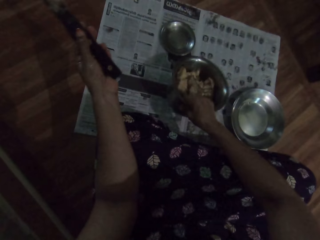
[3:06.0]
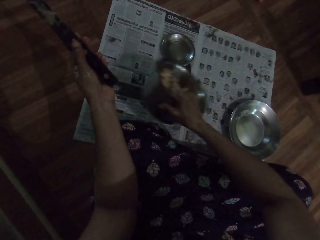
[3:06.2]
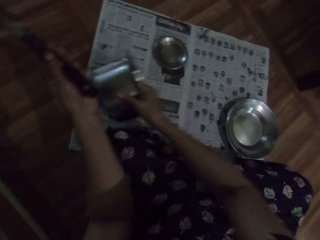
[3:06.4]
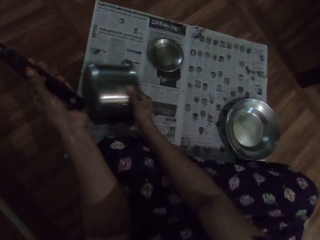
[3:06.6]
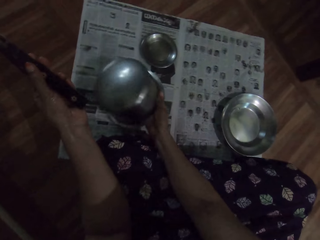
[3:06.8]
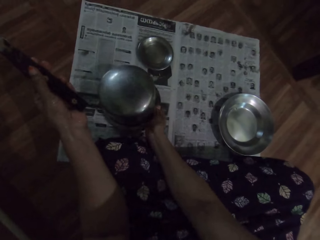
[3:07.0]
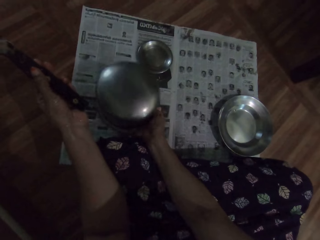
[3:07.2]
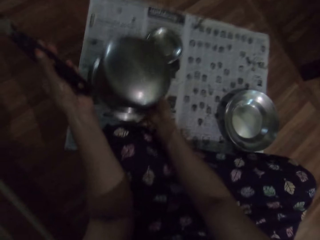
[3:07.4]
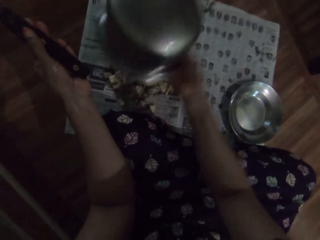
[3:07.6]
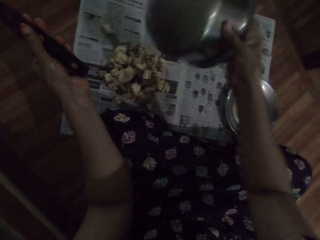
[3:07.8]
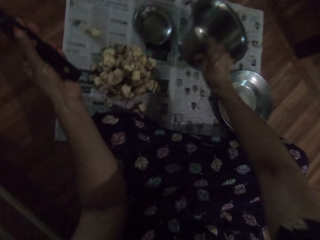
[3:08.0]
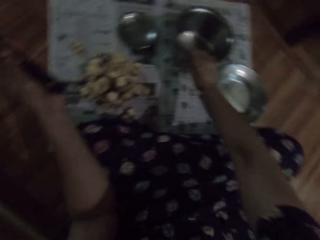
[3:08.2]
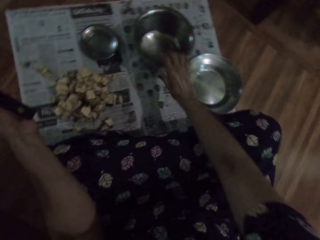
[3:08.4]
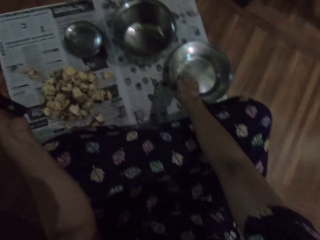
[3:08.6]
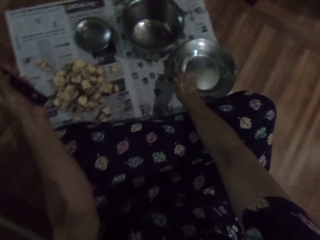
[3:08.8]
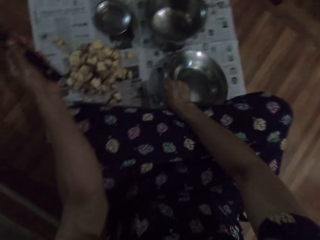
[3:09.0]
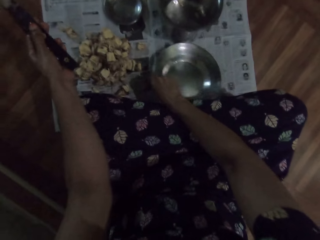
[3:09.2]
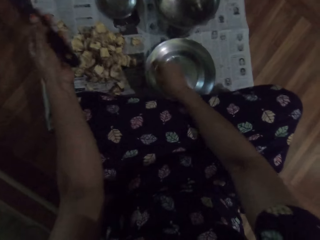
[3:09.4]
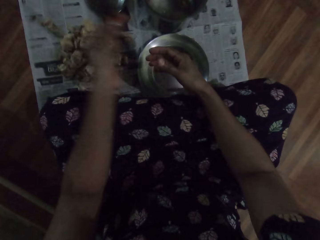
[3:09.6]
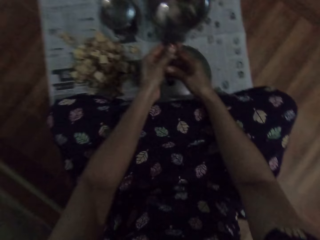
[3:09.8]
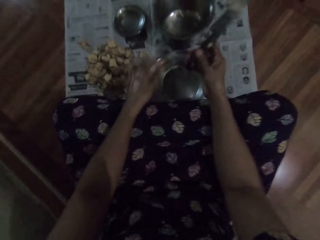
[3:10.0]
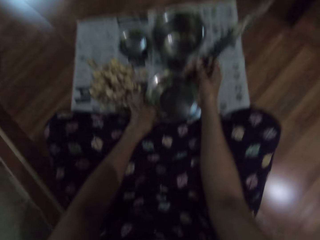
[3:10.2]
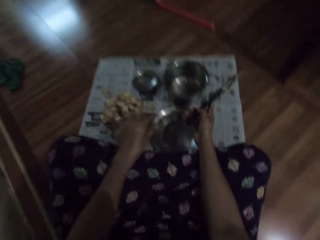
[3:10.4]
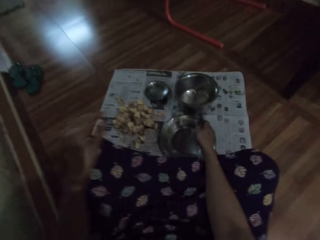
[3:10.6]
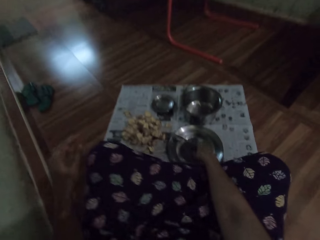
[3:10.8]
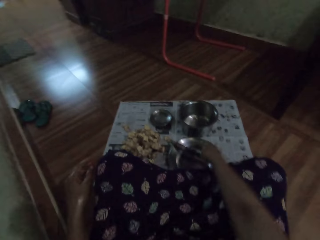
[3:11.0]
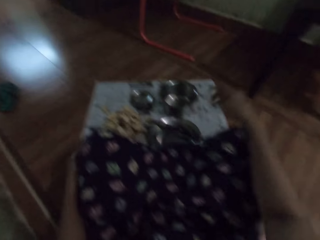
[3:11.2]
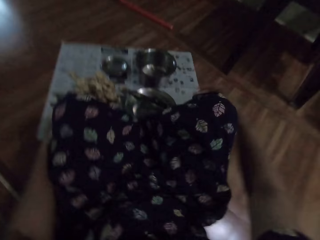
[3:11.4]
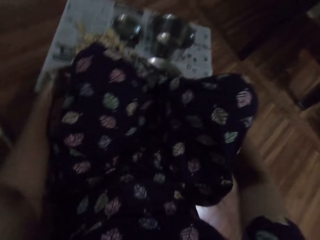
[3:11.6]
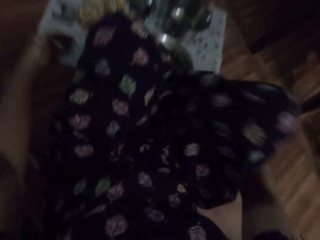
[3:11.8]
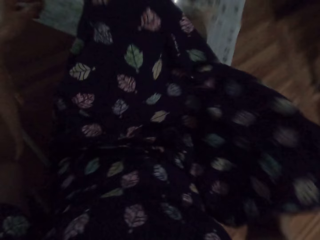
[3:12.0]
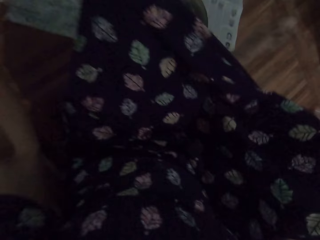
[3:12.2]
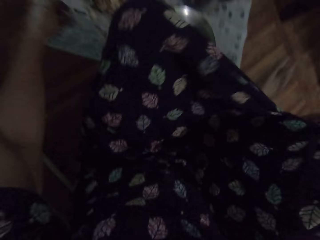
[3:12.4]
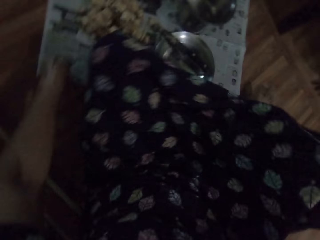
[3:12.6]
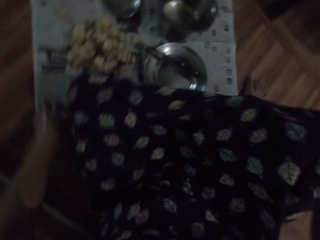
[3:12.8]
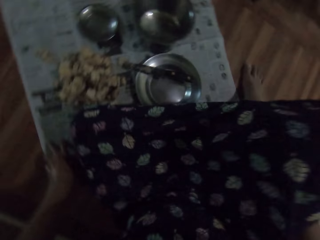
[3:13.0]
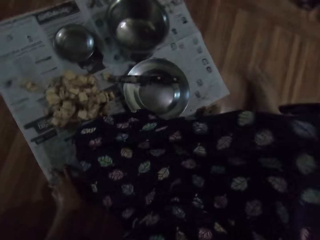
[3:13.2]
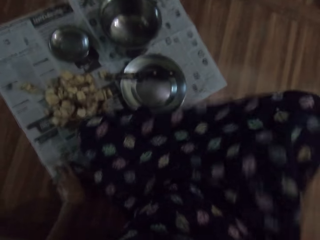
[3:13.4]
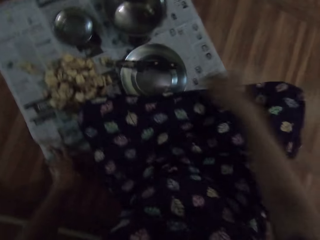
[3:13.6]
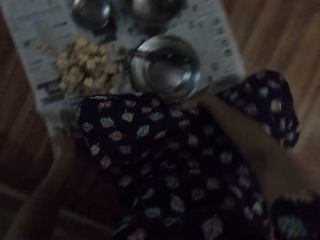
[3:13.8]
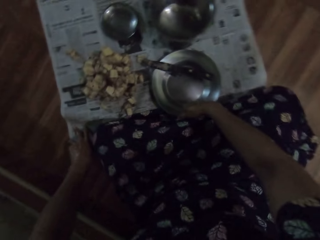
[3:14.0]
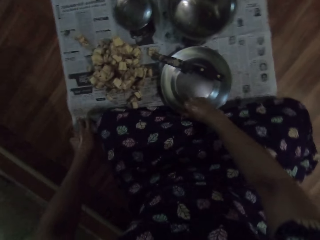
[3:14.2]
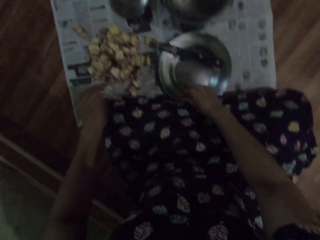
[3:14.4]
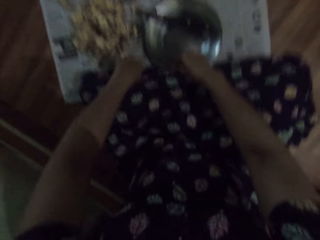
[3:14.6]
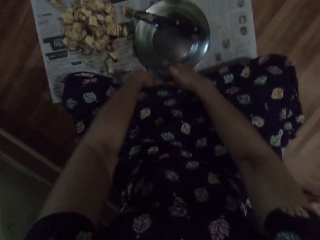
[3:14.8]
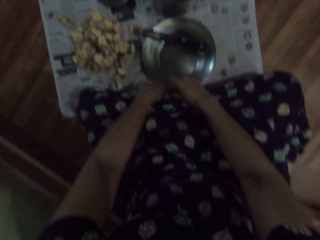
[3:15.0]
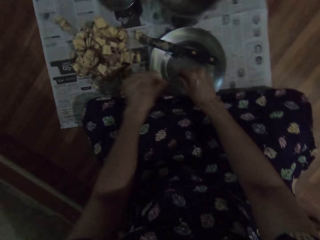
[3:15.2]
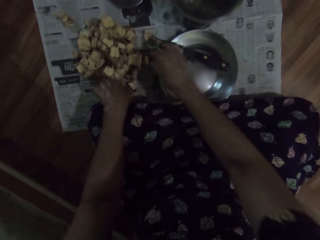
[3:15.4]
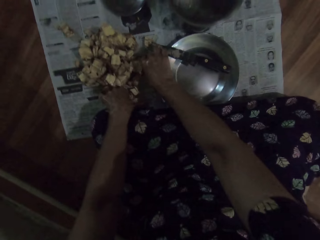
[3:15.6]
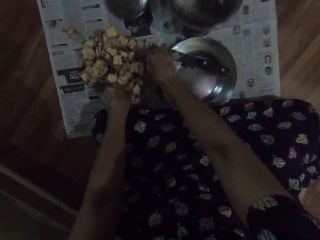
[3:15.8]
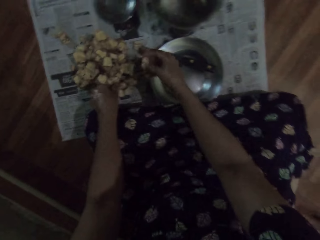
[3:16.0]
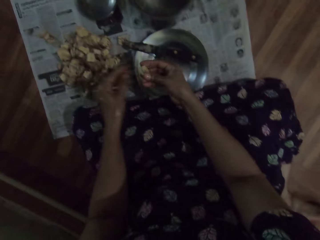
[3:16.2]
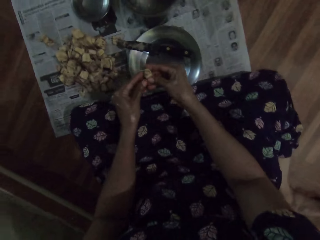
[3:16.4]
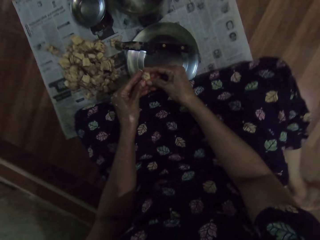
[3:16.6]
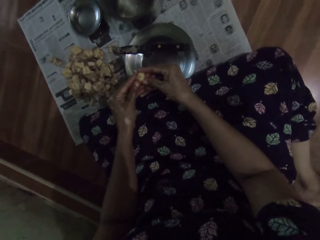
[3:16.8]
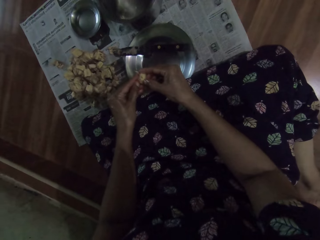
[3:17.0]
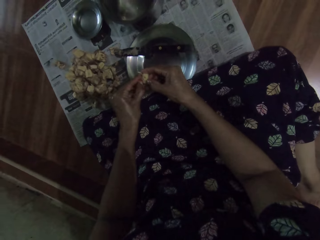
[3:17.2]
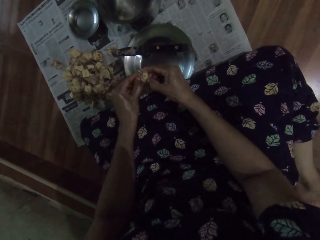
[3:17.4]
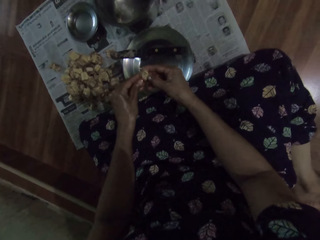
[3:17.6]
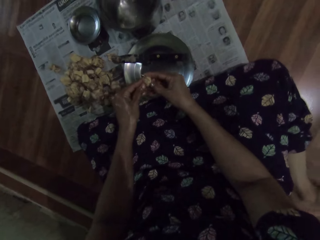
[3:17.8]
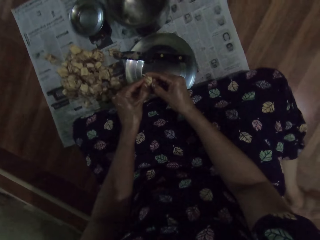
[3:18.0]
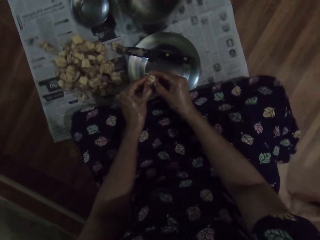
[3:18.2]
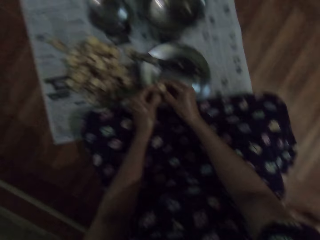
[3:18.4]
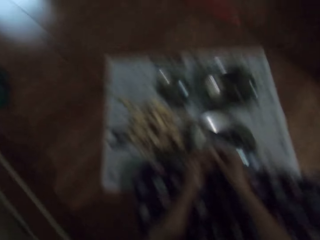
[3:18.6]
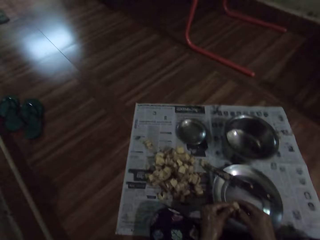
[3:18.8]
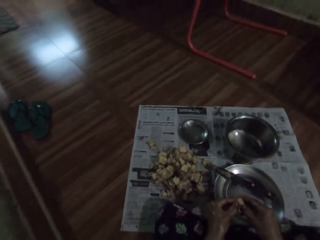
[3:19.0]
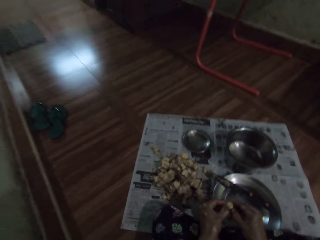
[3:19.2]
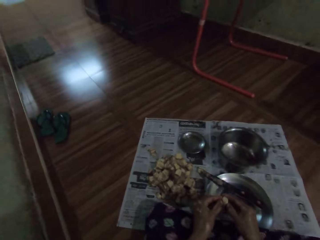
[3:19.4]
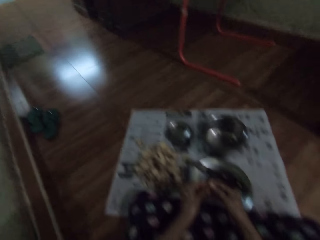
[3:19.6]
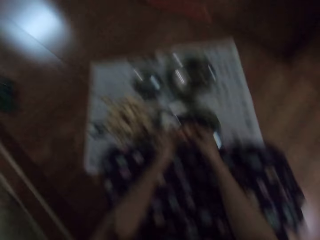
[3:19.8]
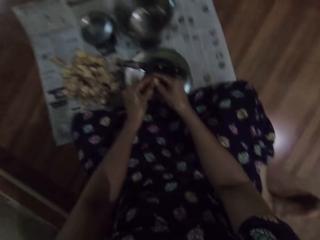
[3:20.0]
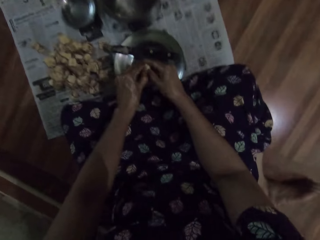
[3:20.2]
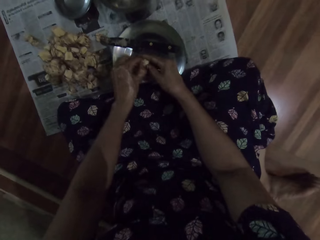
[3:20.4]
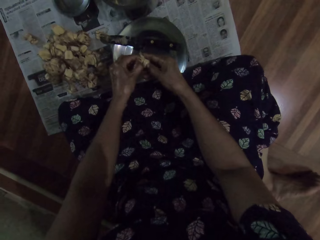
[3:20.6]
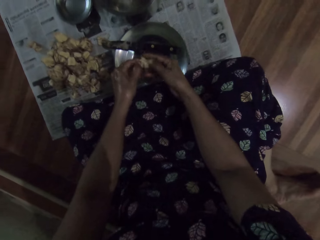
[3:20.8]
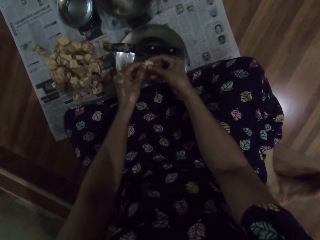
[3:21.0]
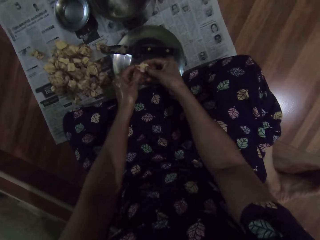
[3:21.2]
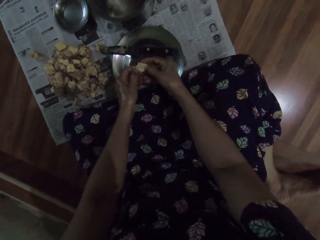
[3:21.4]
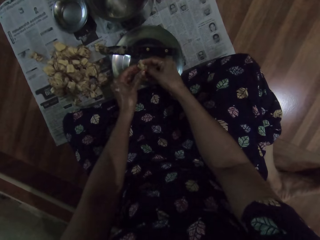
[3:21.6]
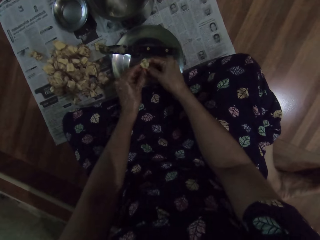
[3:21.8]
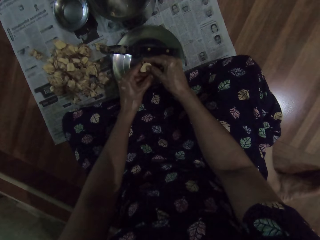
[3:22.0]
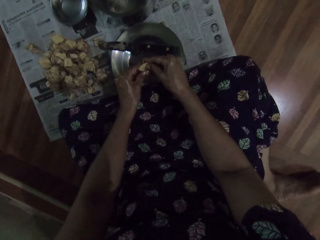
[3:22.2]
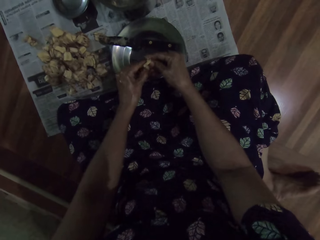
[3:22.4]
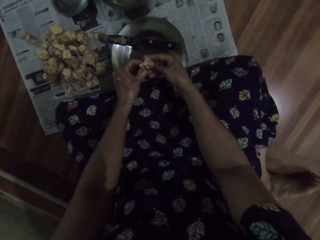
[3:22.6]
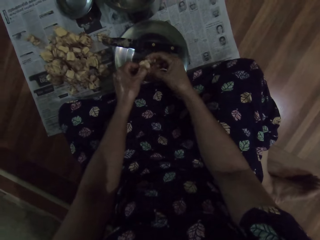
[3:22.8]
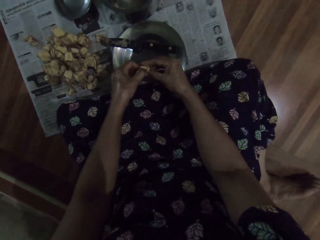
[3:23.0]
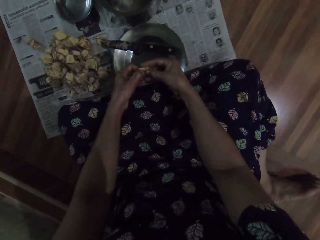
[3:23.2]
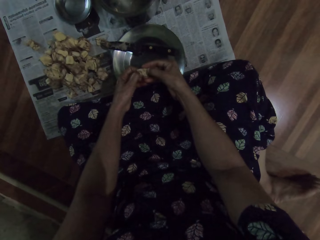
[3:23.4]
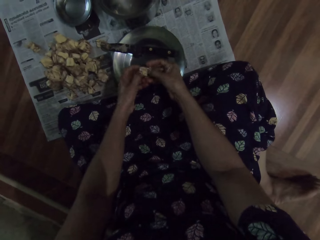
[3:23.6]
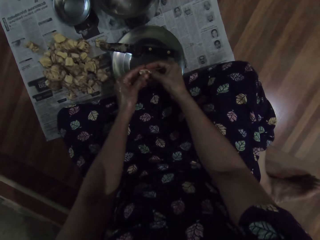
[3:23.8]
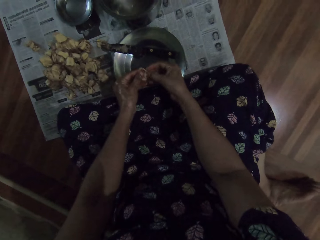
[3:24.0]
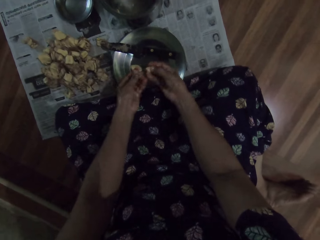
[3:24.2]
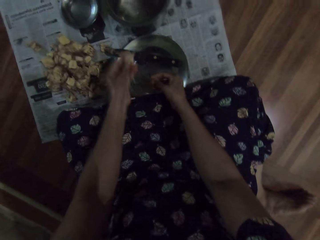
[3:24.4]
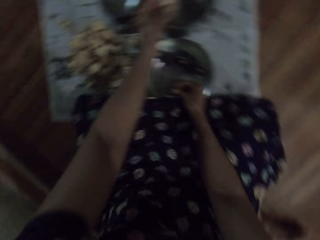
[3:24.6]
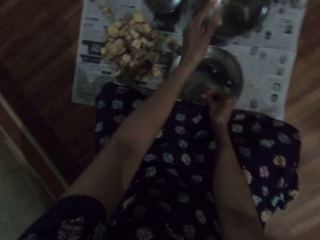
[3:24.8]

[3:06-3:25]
The camera wearer carries the bowl from the newspaper with her right hand. She pours the breadfruit or endocarps in the bowl on the newspaper with her right hand. She drops the bowl on the newspaper with her right hand. She moves the metallic plate on the newspaper with her right hand. She passes the knife from her left hand to her right hand. She drops the knife on the plate with her right hand. She adjusts herself on the floor. She folds her legs. She picks breadfruits from the newspaper with her hands. She shreds the breadfruit with her hands. She peels a seed from the endocarp. She looks around the house. She peels a seed from the endocarp. She throws a part of the breadfruit into the bowl with her left hand.

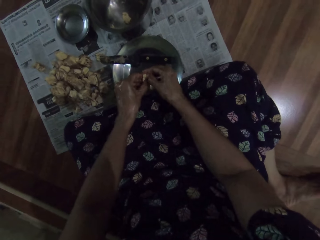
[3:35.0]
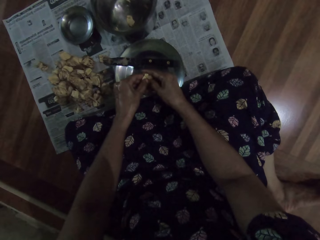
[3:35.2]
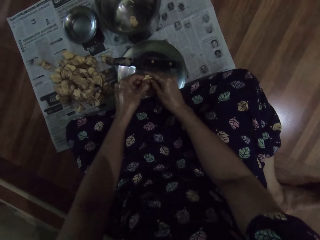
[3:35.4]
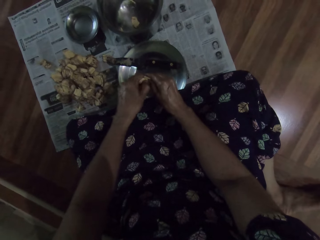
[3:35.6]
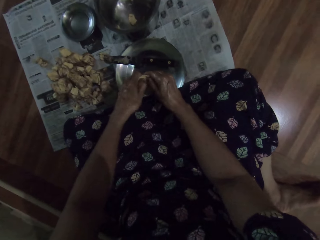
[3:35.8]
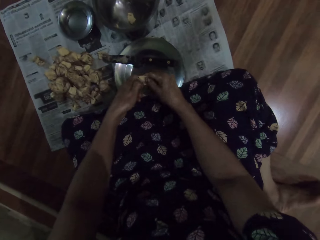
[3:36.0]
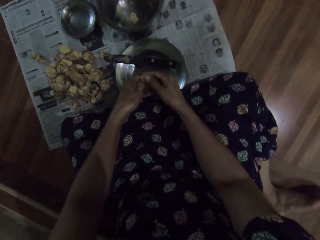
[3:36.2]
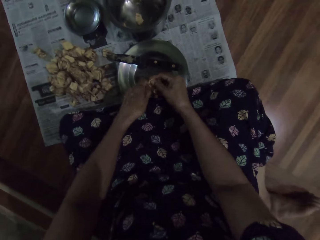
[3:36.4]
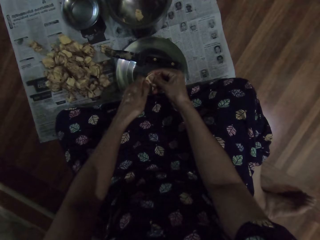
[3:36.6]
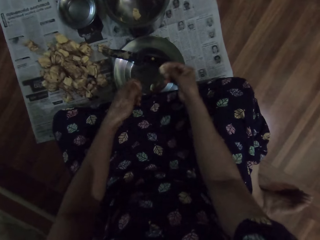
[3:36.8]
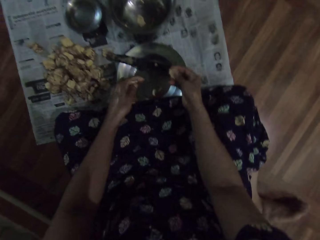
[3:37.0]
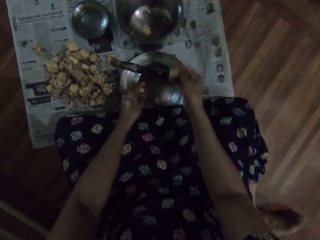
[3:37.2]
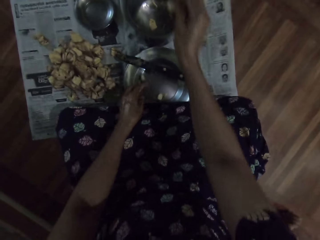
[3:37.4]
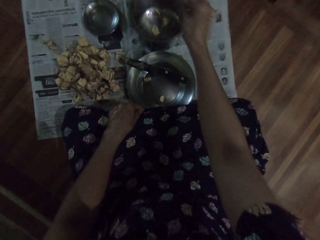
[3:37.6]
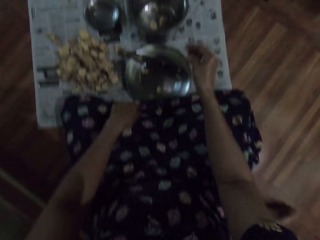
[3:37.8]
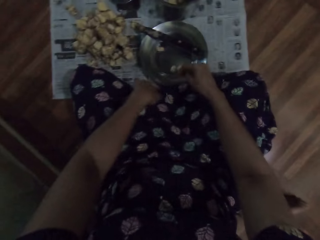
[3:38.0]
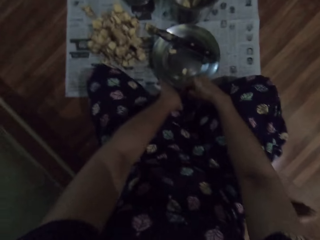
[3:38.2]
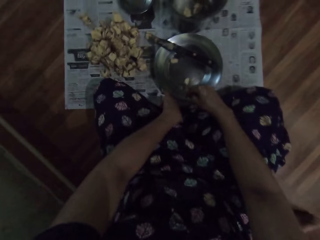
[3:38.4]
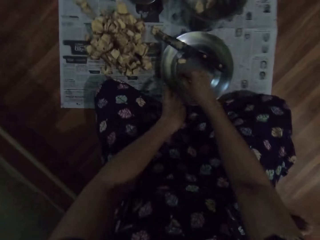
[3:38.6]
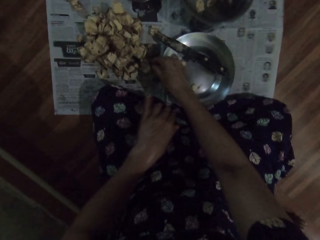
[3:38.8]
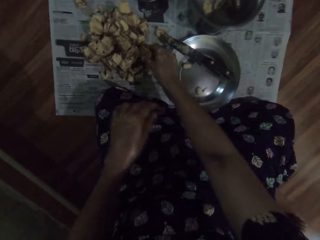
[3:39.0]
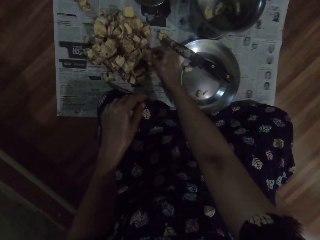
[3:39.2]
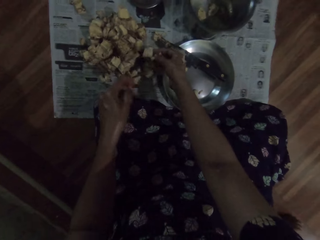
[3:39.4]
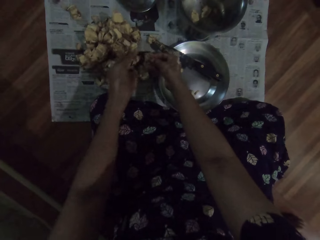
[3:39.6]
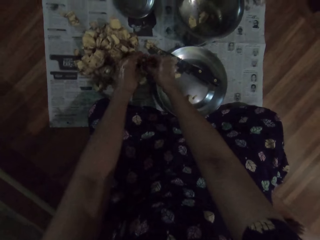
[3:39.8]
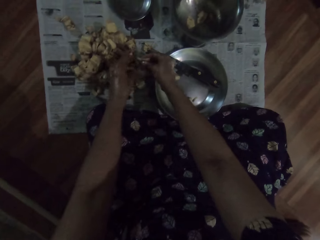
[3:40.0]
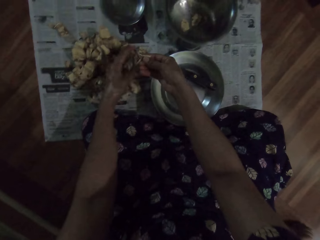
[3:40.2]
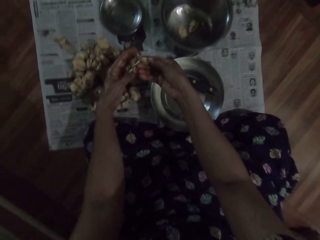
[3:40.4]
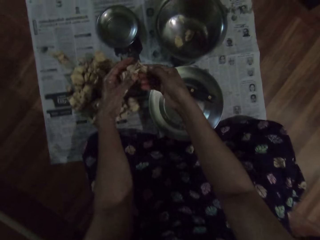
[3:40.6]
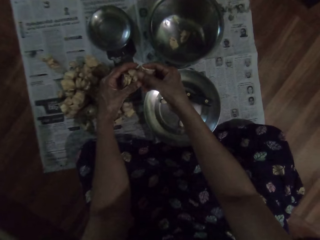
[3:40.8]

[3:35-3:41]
The camera wearer shreds the breadfruit with her hands. She drops a part of the breadfruit into the plate with her left hand. She throws a part of the breadfruit into the bowl with her right hand. She adjusts her dress with her hands. She picks a breadfruit from the newspaper with her right hand.
